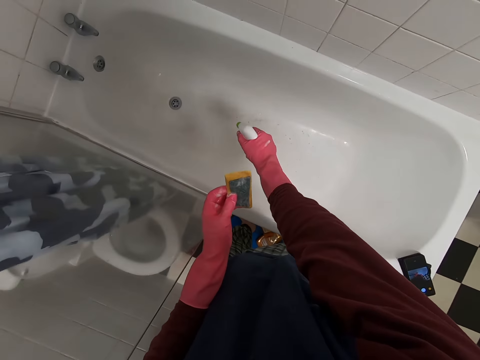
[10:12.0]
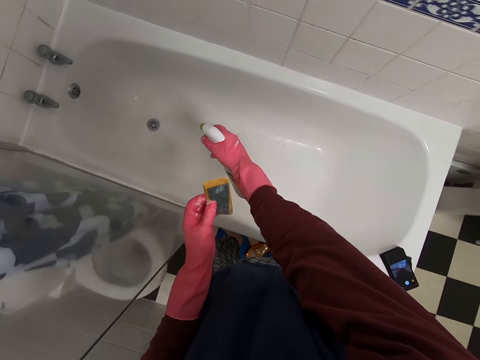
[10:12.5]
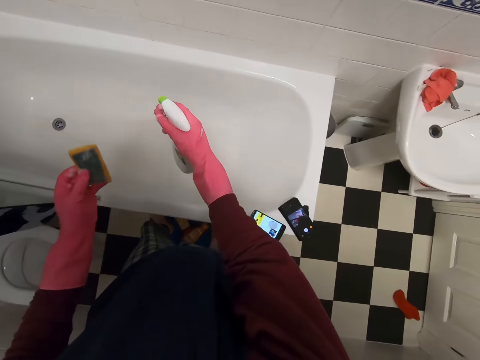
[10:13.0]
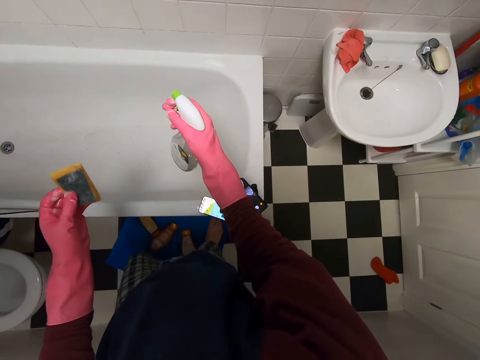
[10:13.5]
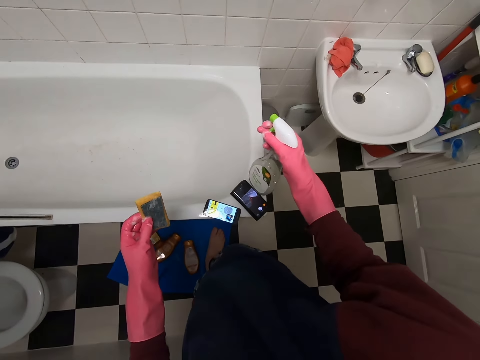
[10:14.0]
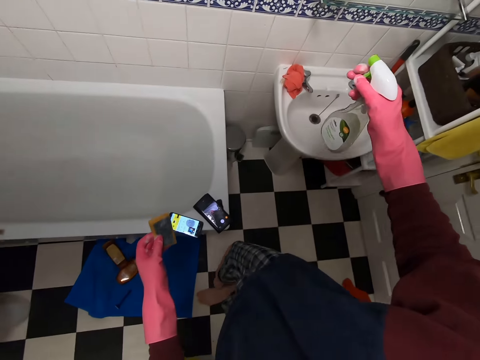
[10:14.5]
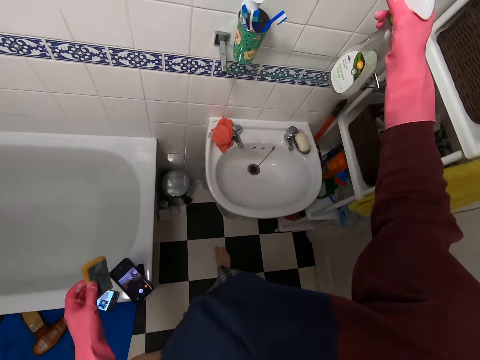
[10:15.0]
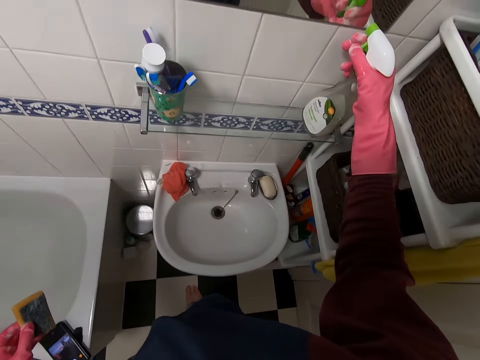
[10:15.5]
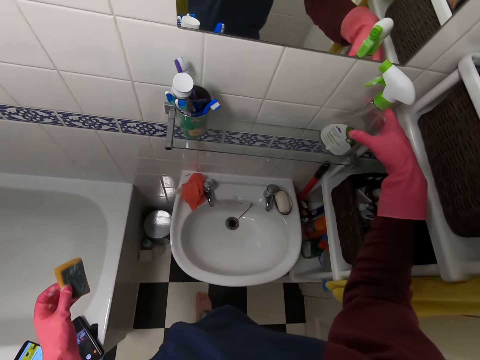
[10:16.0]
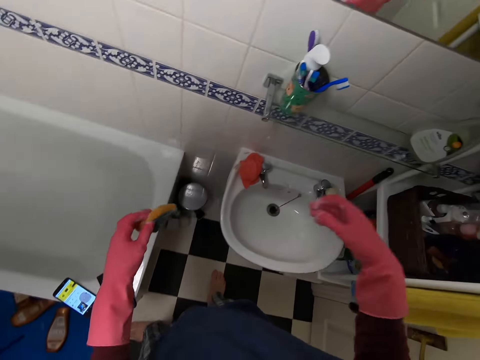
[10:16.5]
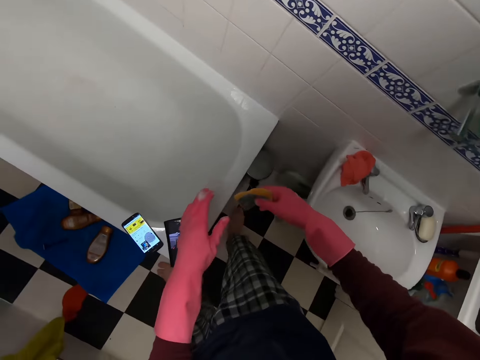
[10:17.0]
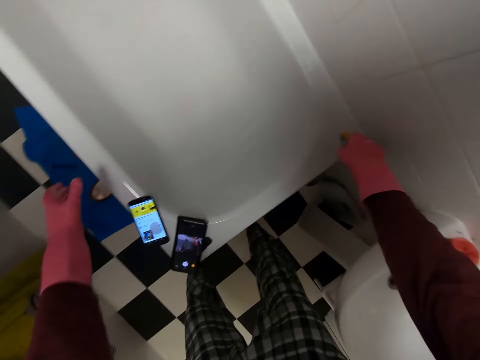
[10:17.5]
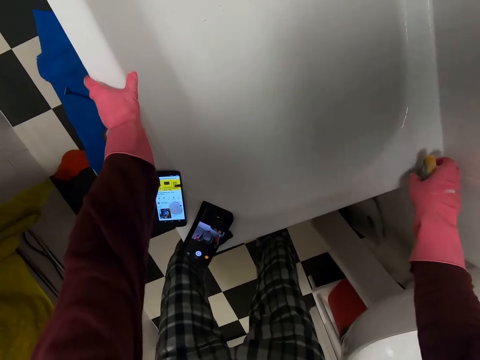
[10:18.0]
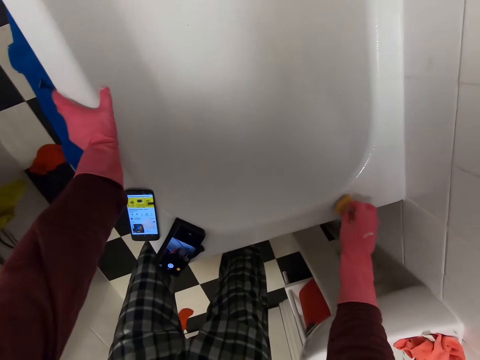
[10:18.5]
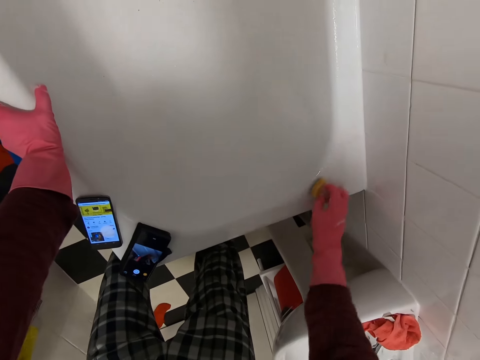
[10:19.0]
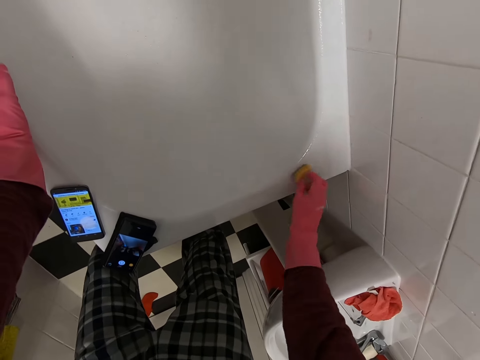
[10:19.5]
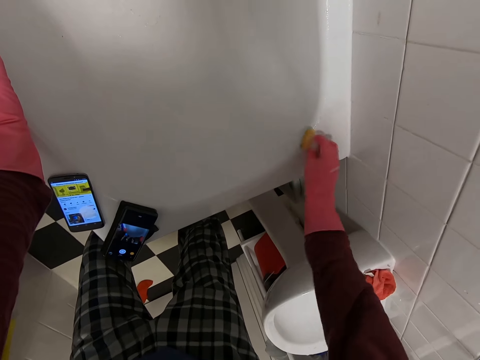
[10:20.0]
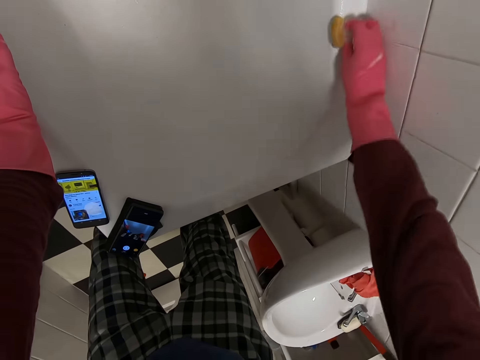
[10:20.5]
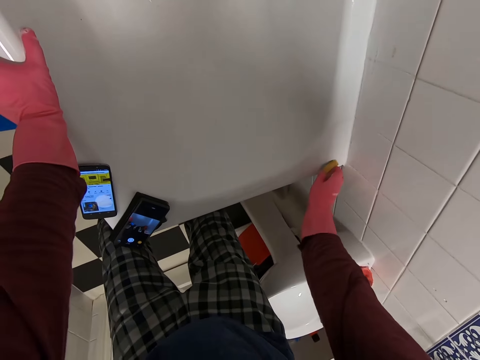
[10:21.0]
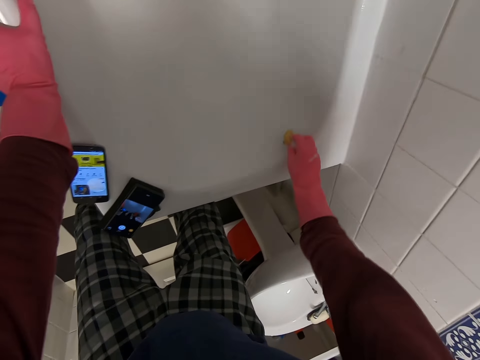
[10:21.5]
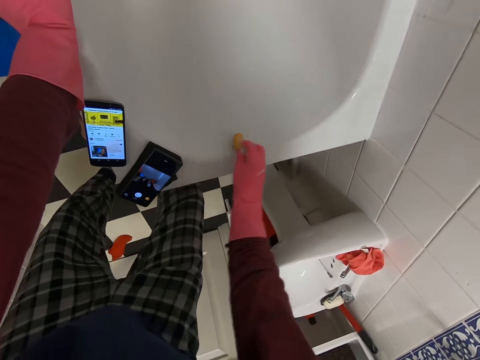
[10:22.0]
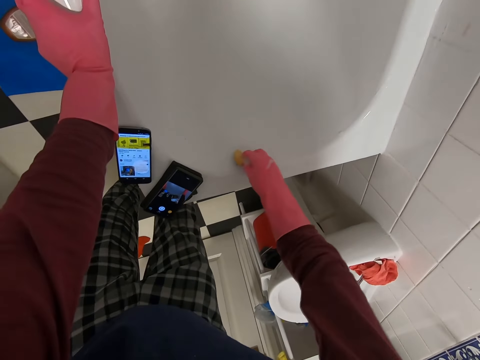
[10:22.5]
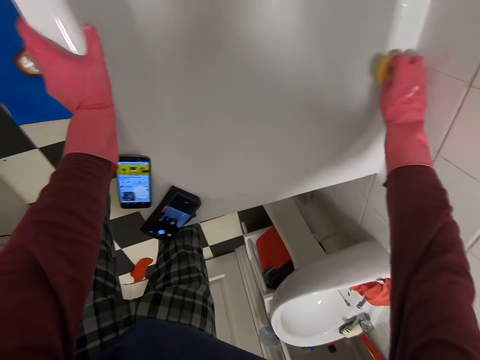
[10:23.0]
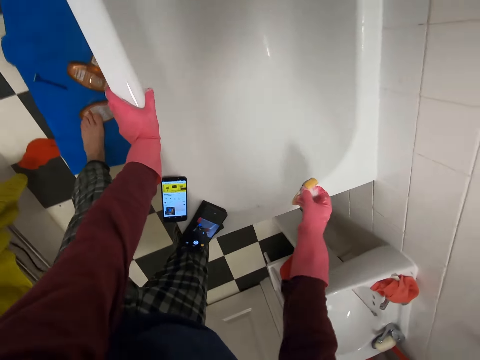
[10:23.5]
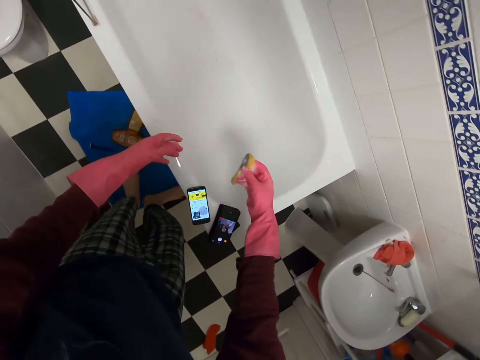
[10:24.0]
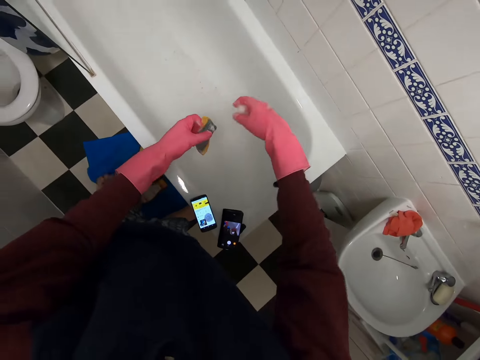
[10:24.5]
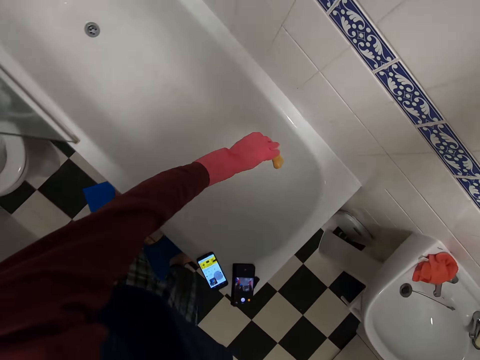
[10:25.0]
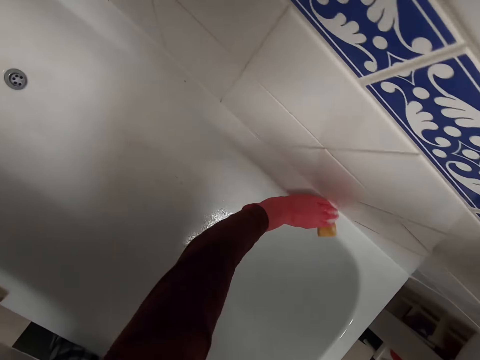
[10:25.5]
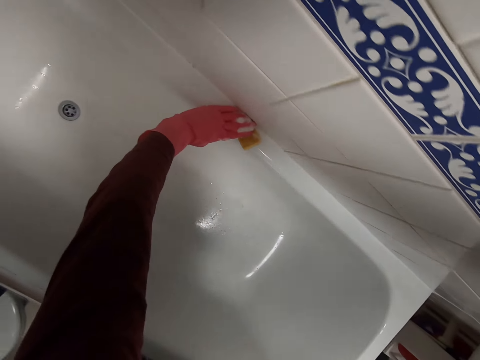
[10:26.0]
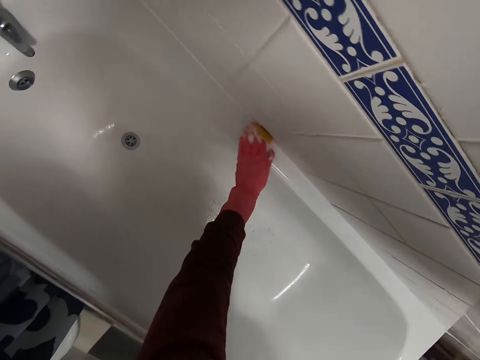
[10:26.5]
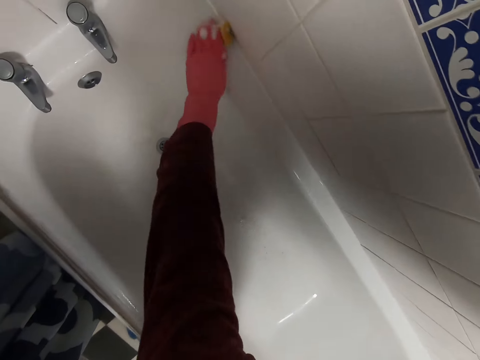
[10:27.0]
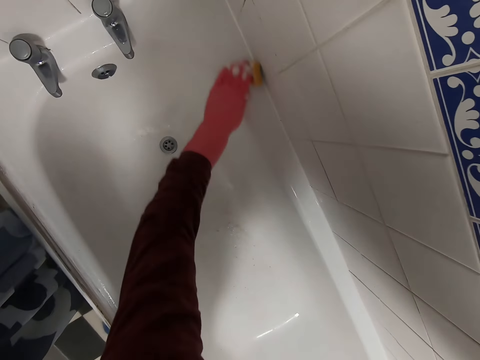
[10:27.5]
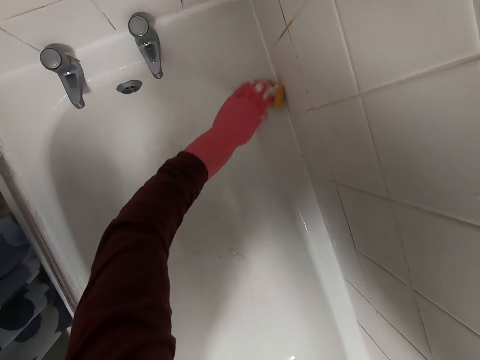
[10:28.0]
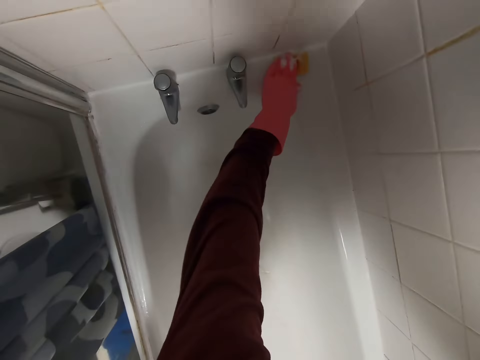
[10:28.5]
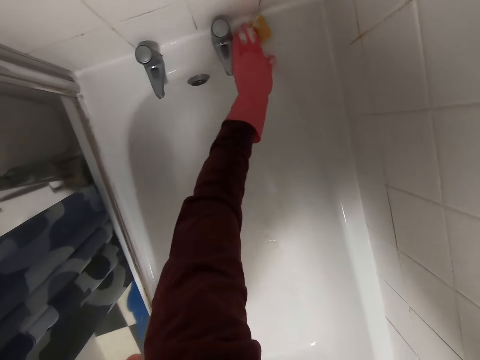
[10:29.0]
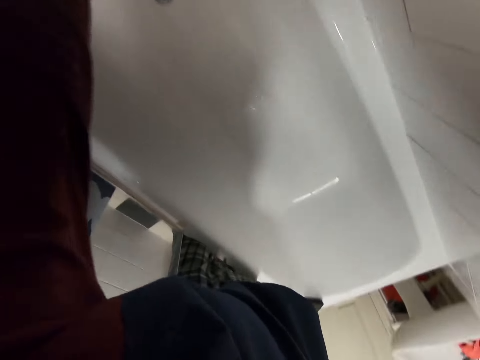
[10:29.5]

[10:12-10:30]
The camera wearer drops the bottle. They put the sprayer on the shelf. They hold the bath tap and scrub the bath tap or sink. They move the sponge to the left hand. They scrub the sink.

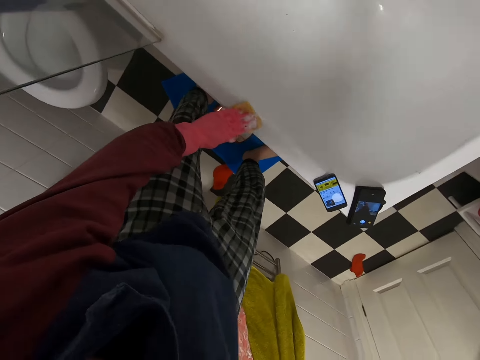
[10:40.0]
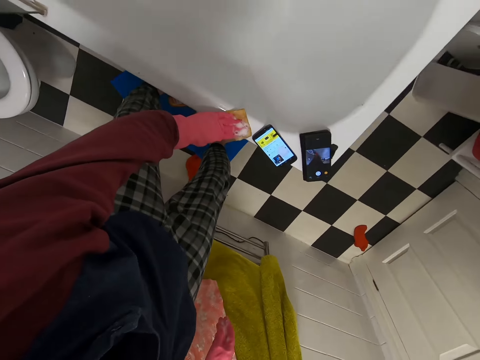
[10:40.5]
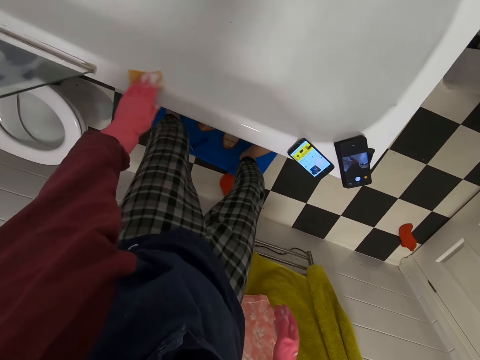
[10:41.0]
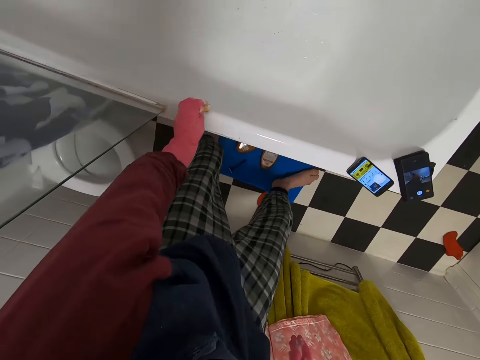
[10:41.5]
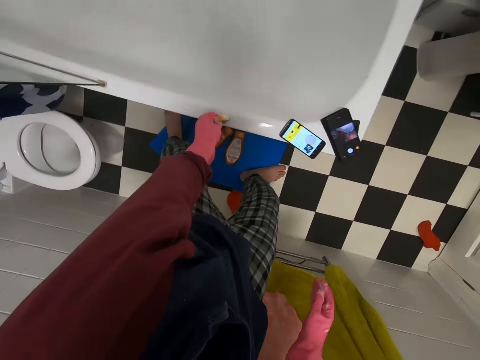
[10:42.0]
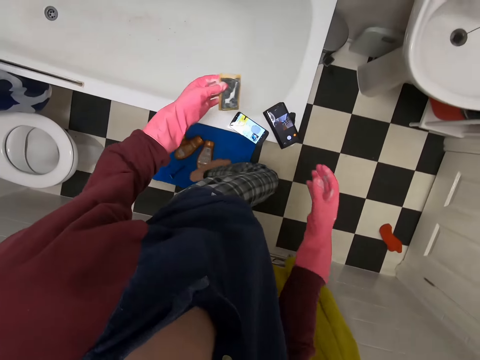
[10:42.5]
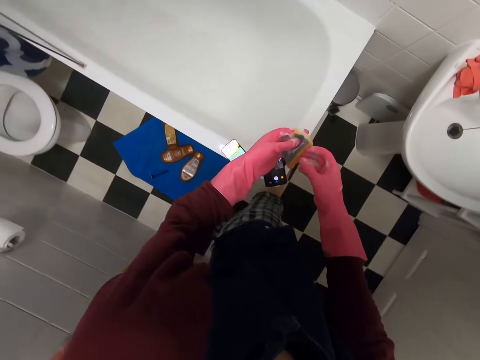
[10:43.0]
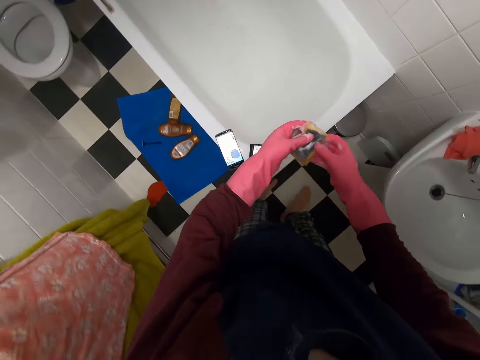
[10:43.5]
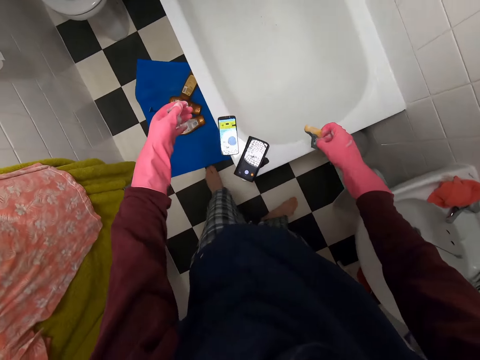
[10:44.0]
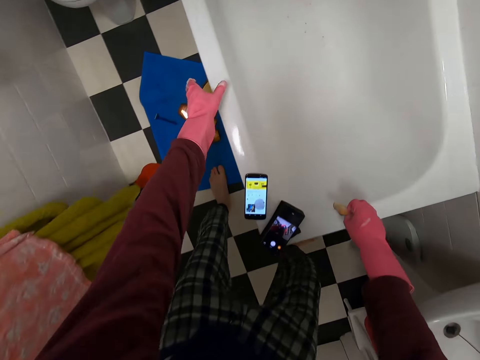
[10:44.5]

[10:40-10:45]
The camera wearer stops scrubbing the bath tap. They move the sponge to the right hand.

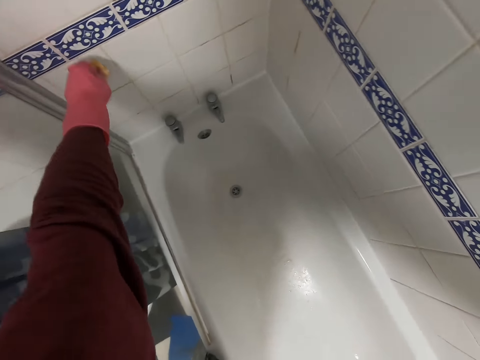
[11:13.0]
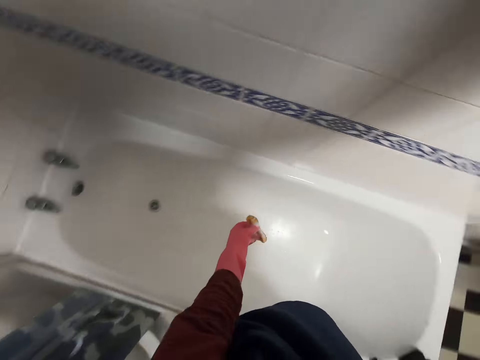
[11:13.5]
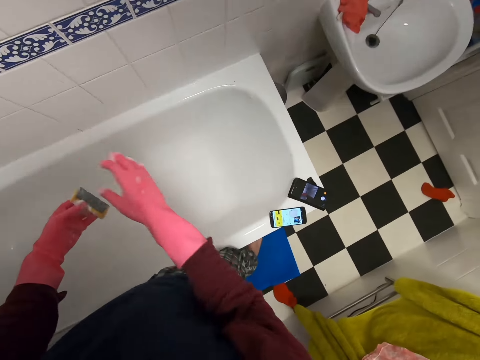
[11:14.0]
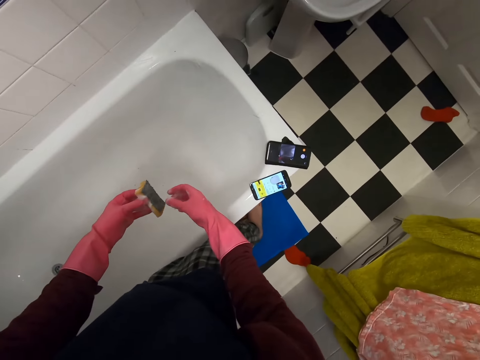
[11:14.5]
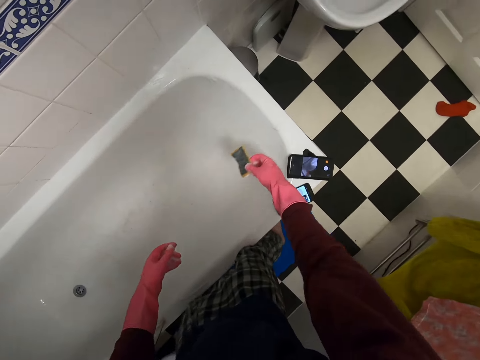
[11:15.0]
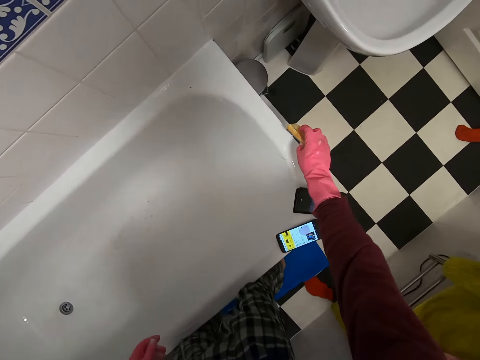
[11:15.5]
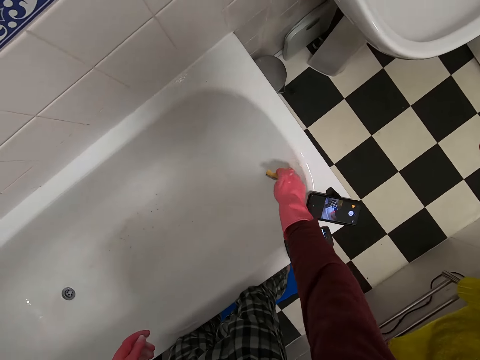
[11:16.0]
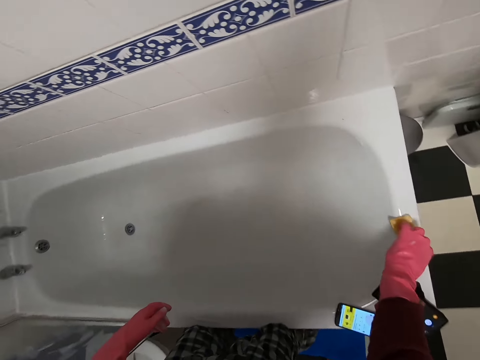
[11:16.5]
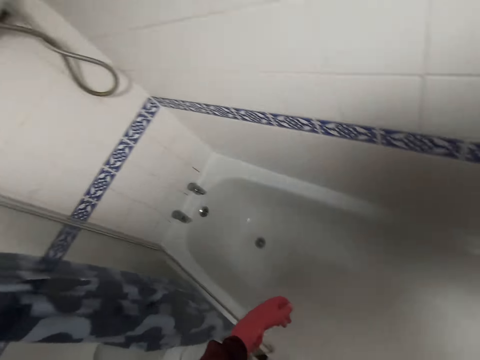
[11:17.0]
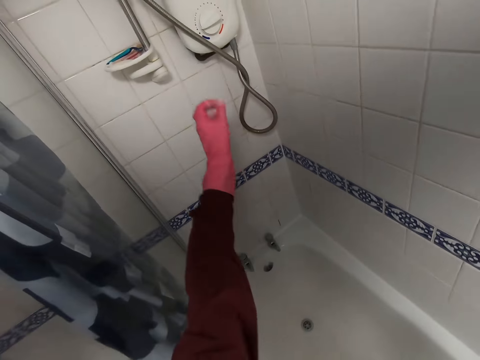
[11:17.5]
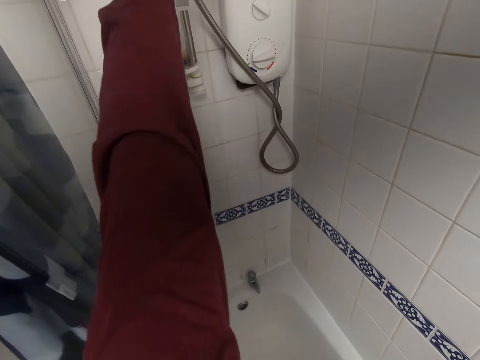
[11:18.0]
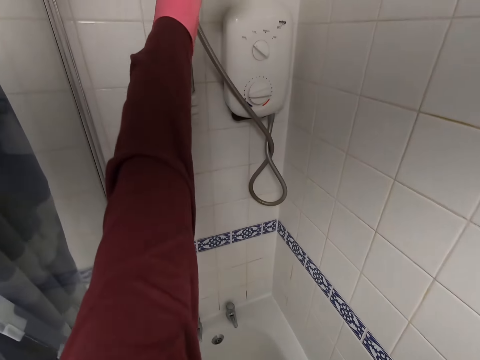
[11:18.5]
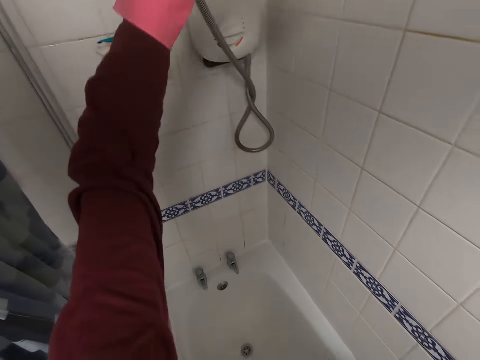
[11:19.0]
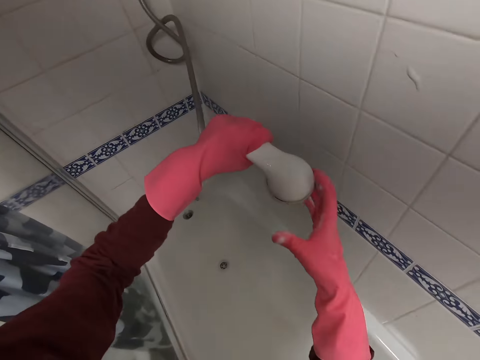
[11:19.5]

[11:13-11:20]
The camera wearer moves the hand. They wipe the bath tap. They put the sponge on the bath tub. They pick up a tap.
